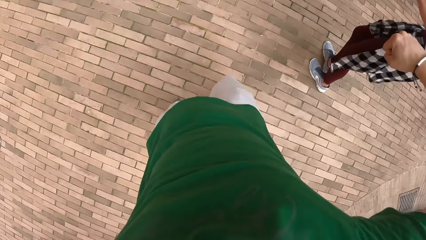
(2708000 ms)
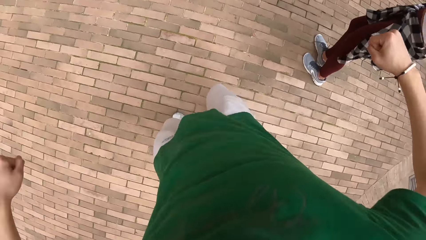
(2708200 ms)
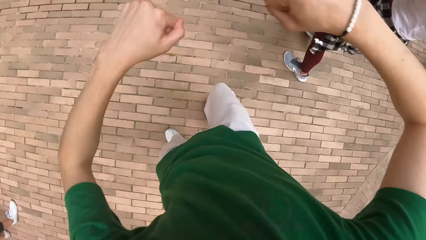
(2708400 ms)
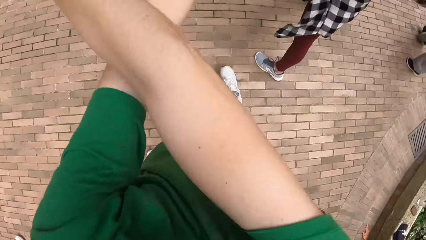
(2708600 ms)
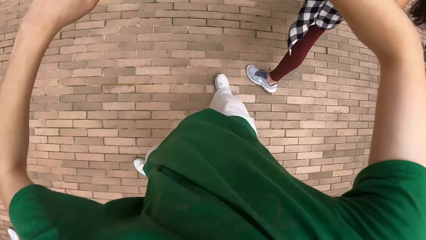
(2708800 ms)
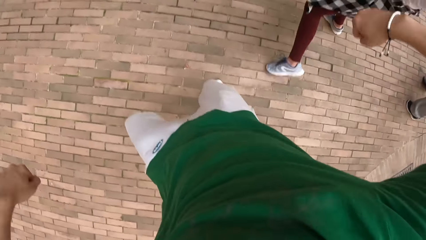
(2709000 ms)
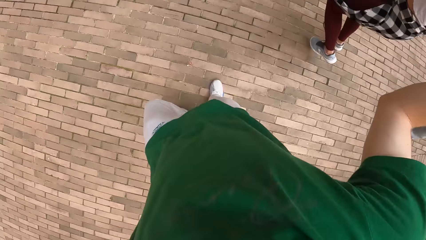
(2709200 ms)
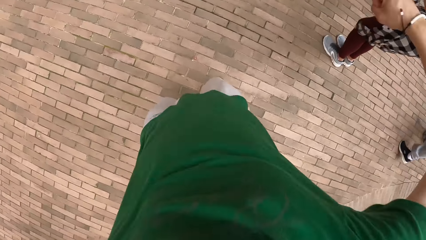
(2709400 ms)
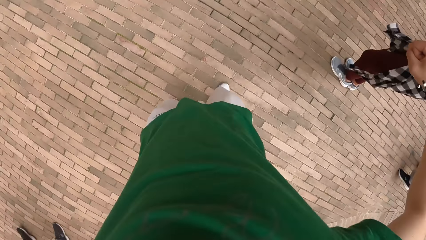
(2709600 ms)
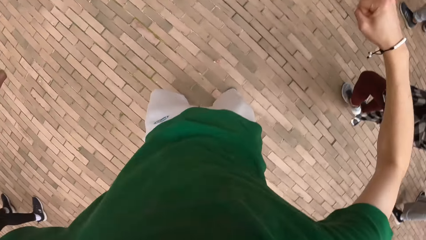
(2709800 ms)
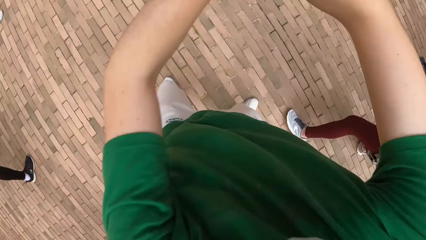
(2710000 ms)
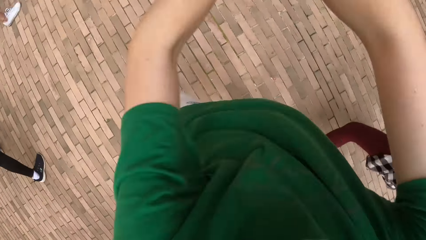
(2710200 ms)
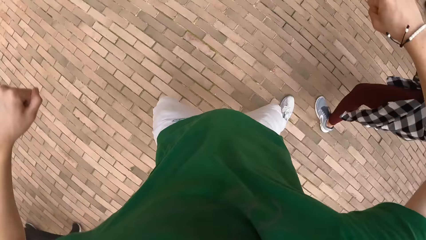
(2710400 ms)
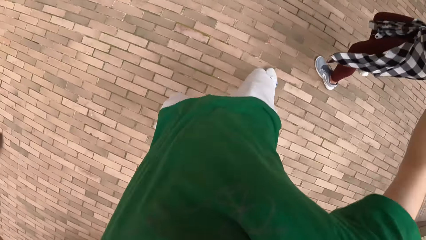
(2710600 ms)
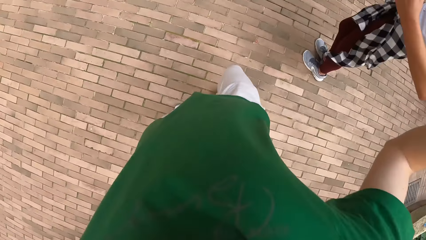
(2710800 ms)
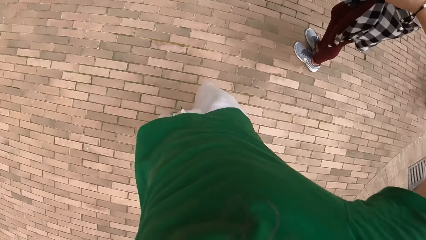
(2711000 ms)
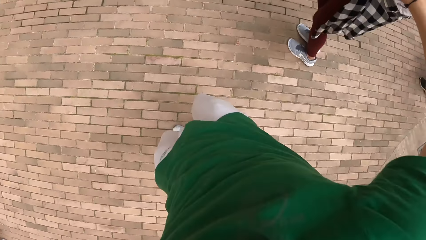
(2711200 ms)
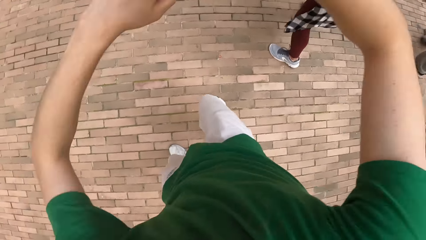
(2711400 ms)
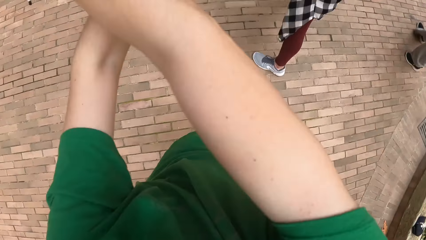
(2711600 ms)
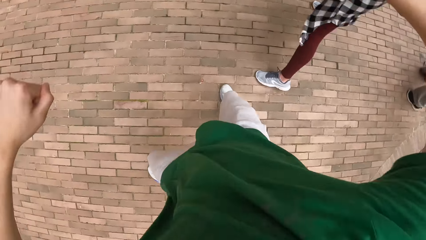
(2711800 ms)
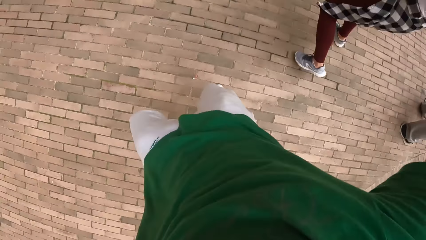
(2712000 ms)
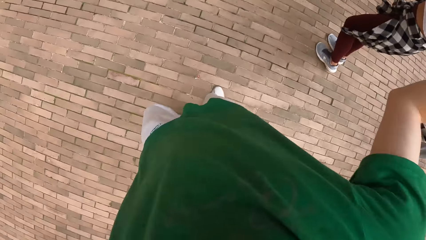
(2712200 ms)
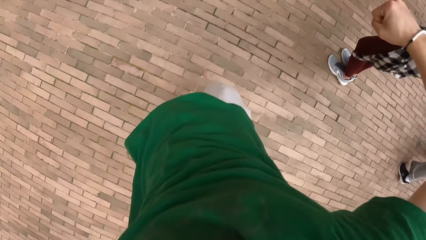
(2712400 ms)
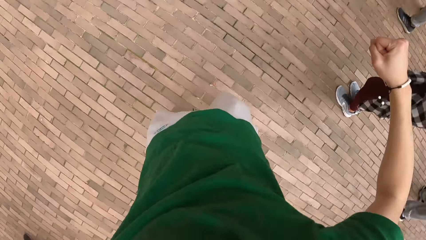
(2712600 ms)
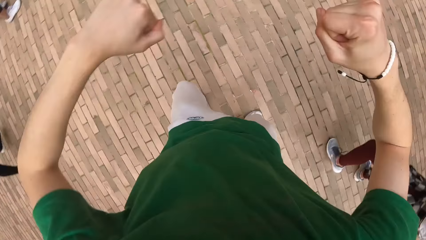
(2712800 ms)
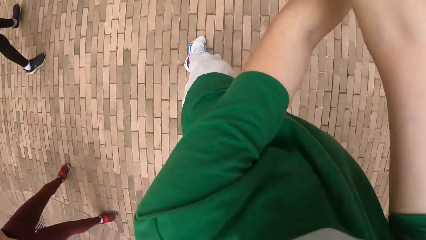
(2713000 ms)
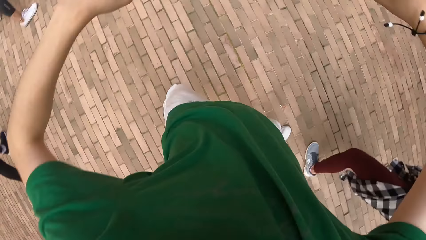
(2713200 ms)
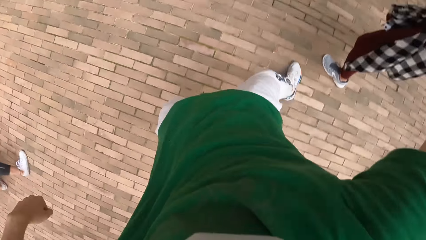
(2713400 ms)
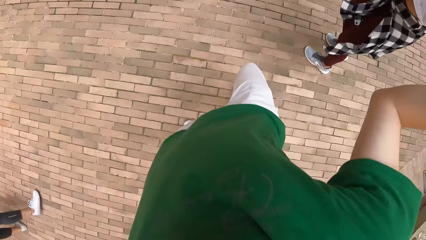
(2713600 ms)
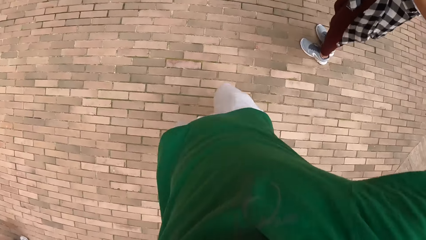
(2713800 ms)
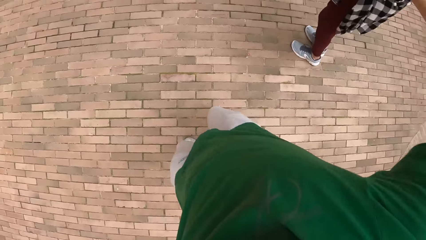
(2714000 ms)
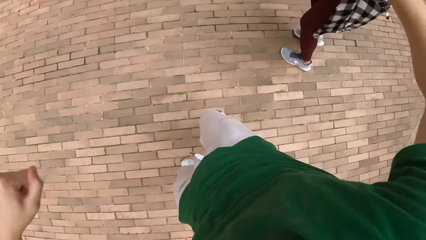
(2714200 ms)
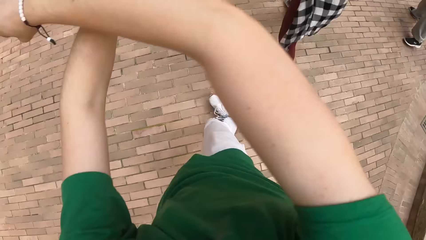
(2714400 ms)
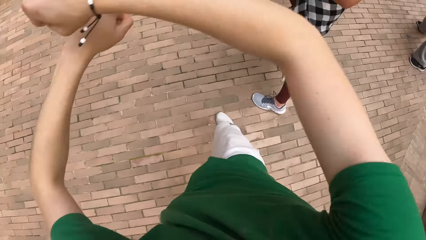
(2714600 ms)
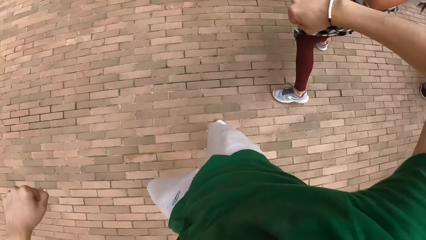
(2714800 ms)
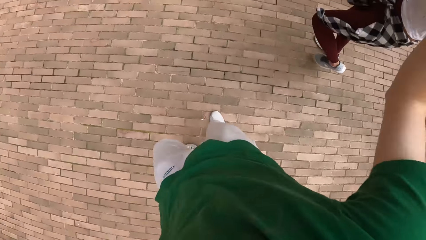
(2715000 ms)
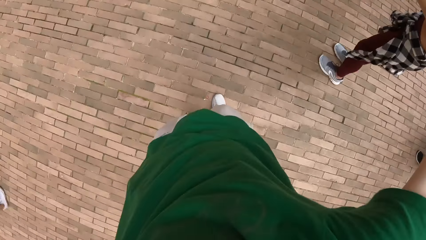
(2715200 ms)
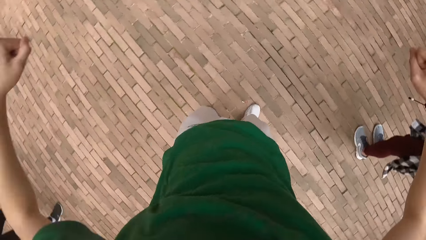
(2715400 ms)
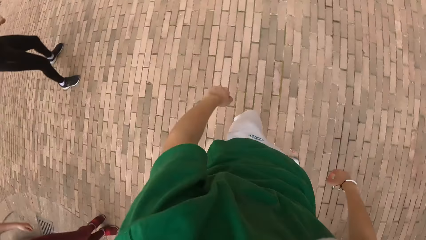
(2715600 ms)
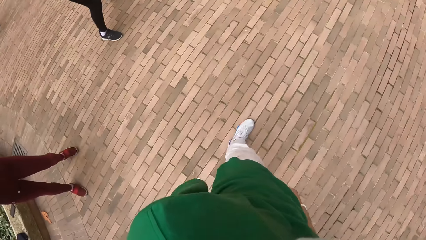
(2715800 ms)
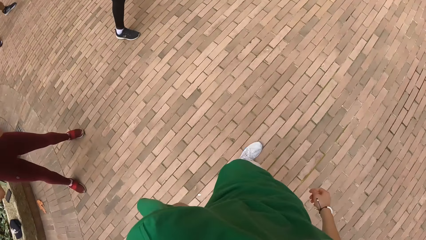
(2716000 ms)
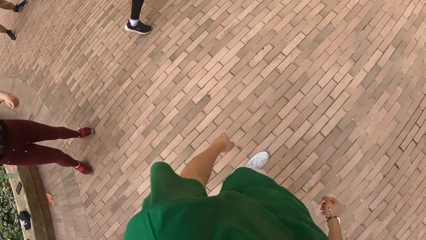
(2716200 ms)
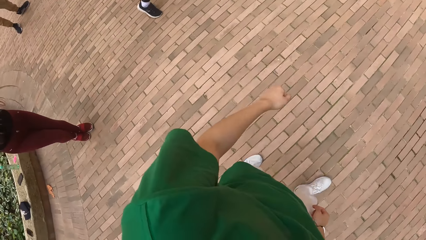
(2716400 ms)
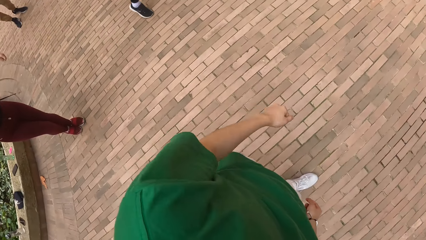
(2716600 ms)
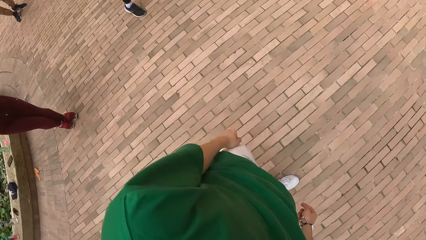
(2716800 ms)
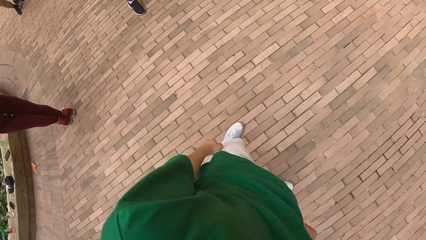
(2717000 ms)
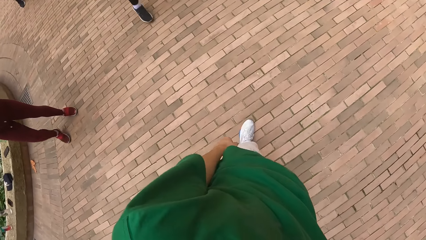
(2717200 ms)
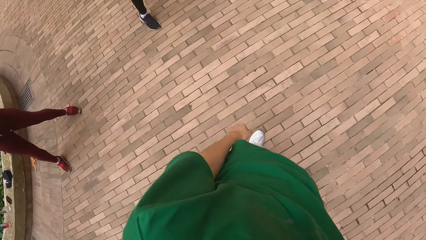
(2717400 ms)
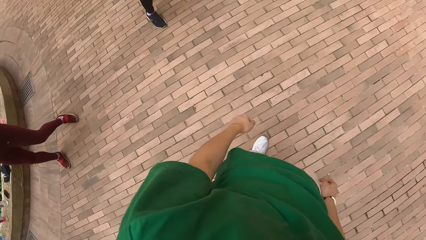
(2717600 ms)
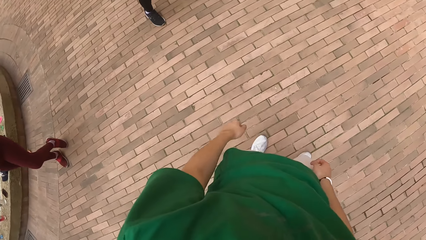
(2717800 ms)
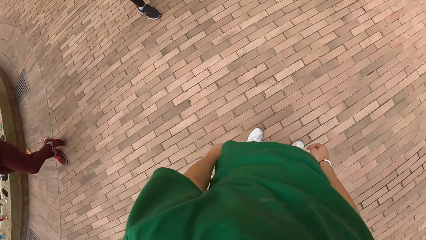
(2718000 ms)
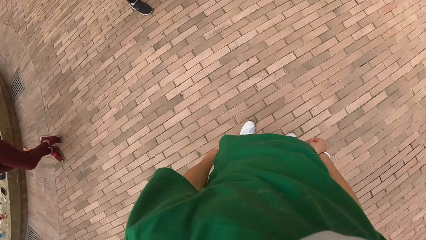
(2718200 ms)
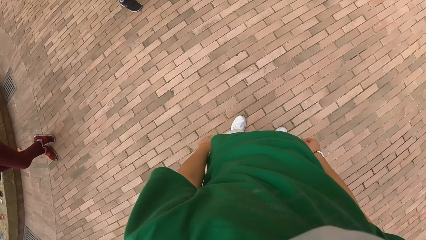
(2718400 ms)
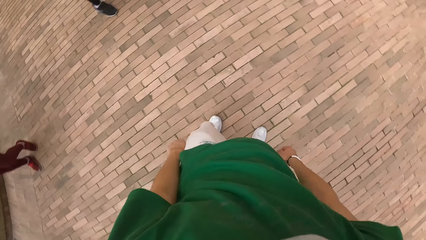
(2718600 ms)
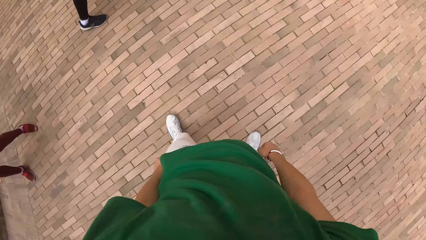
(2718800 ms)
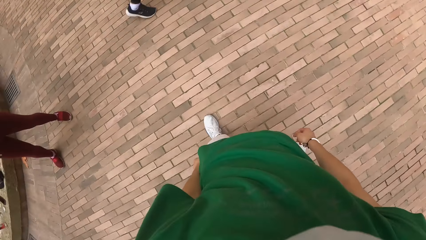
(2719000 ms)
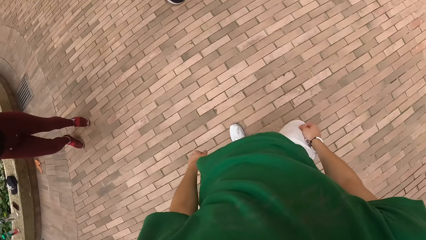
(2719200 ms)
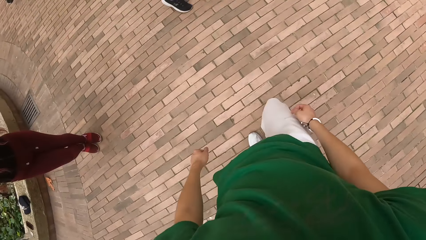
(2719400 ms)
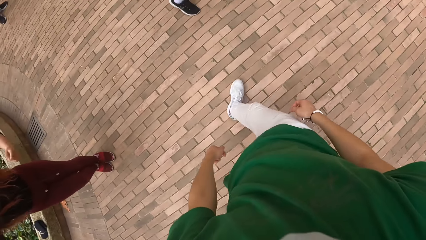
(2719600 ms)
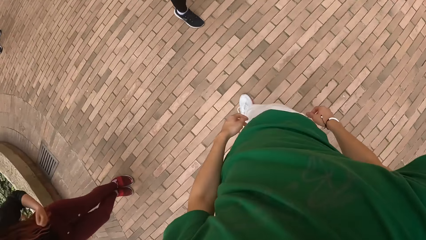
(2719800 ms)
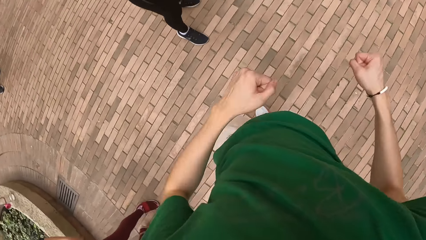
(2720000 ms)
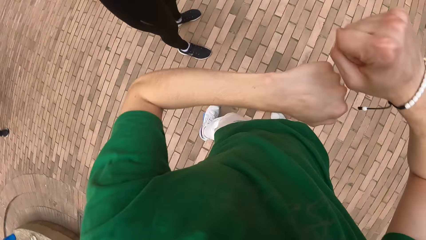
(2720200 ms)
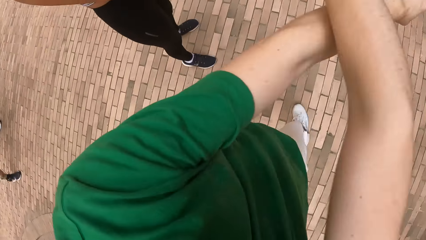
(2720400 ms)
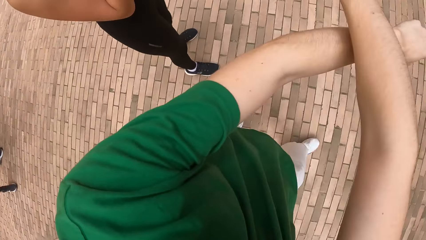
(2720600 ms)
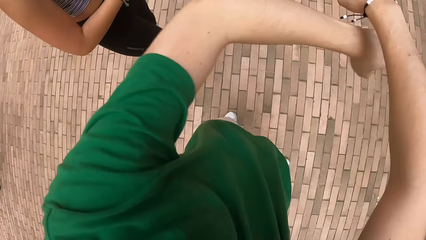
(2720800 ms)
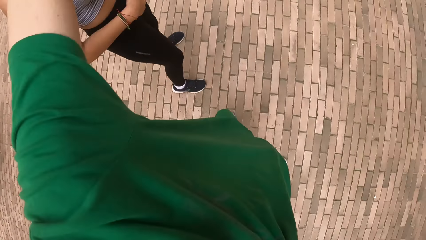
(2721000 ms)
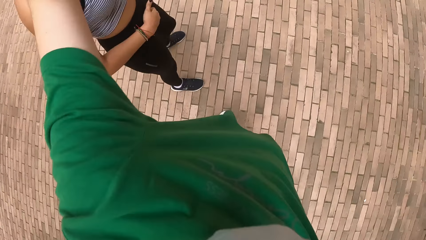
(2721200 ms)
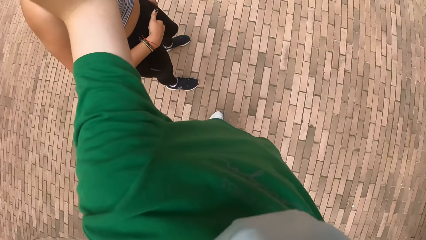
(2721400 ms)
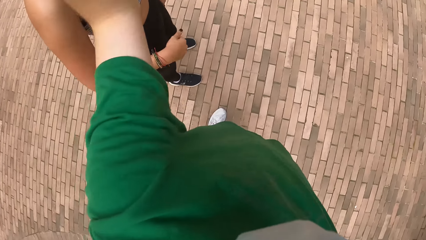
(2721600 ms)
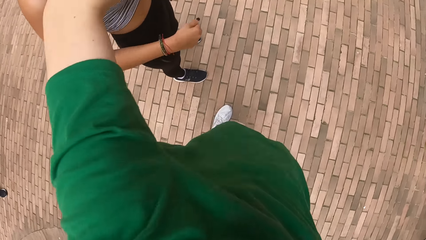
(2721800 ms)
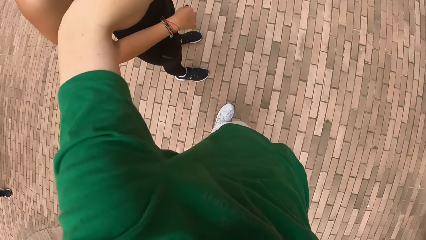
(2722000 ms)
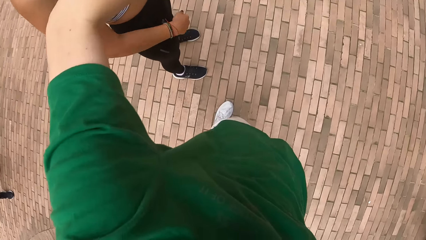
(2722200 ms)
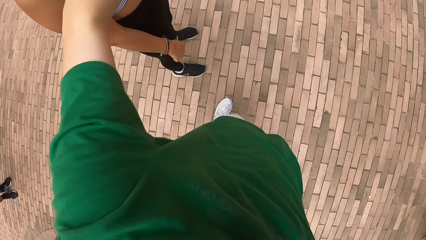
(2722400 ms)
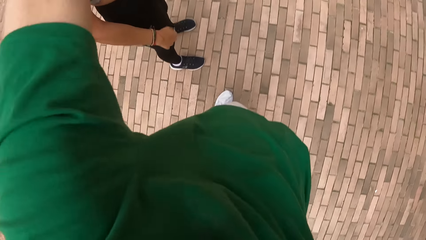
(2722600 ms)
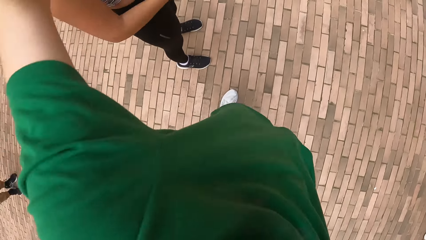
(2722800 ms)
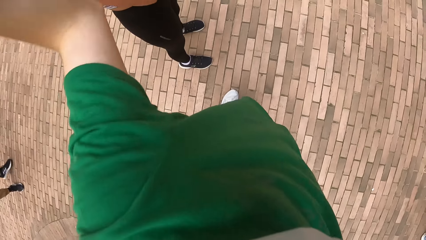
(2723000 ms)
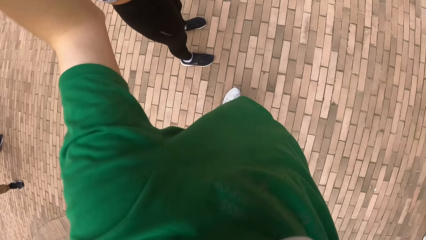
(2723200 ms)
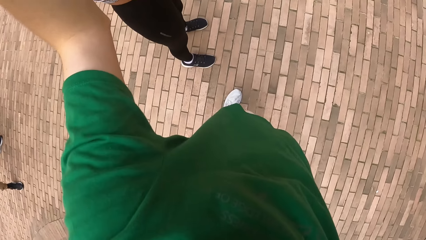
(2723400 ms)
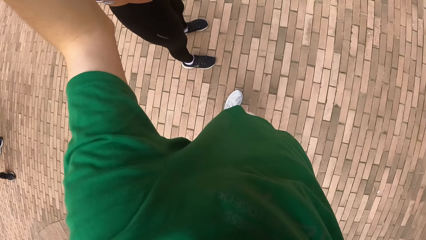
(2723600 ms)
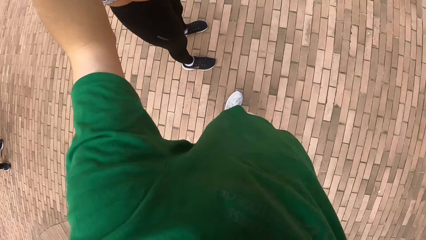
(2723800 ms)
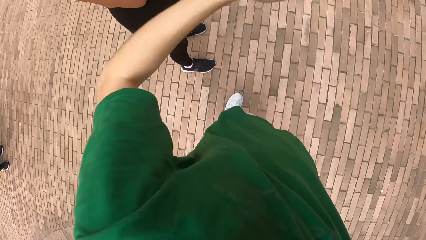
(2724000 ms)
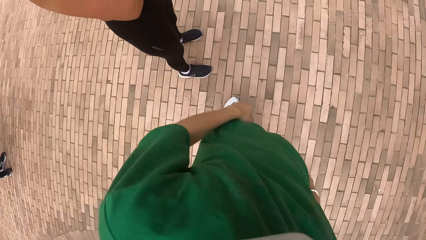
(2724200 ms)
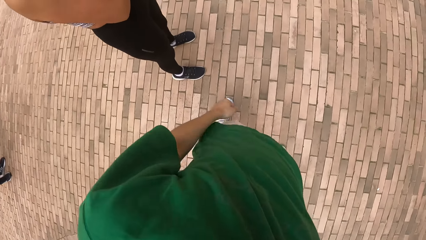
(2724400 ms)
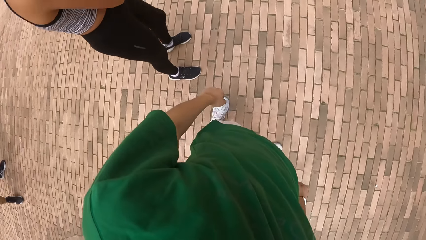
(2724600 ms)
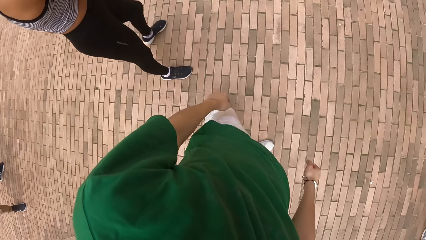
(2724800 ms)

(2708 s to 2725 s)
The camera wearer stops dancing. They walk around. They demonstrate the dance routine to a woman.
